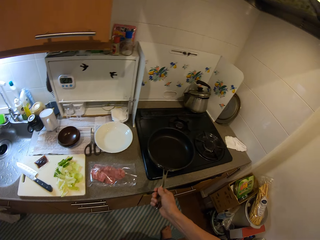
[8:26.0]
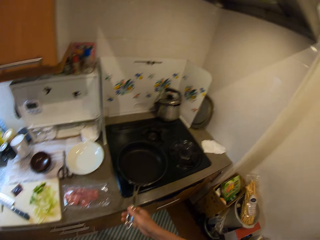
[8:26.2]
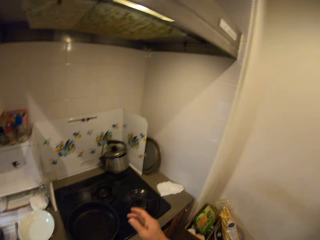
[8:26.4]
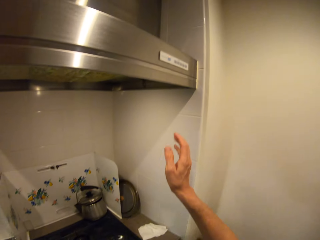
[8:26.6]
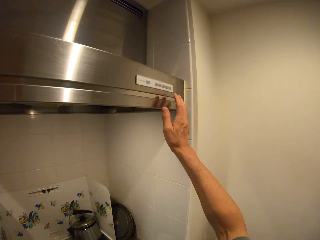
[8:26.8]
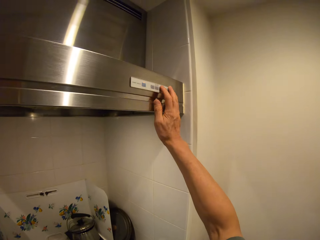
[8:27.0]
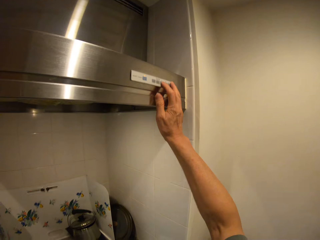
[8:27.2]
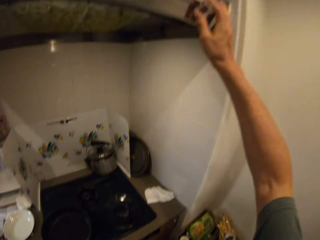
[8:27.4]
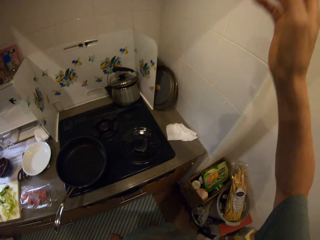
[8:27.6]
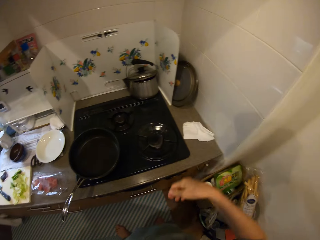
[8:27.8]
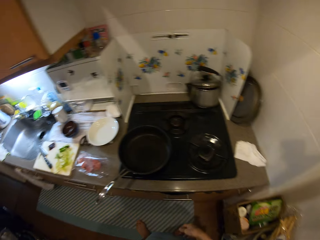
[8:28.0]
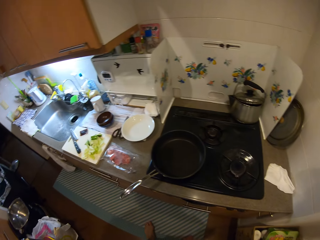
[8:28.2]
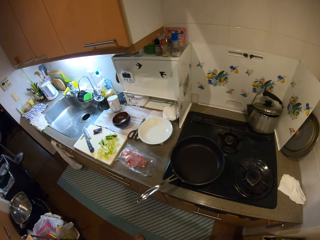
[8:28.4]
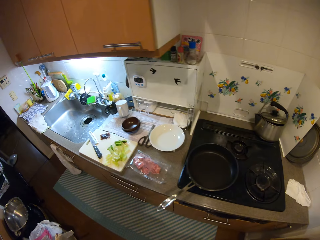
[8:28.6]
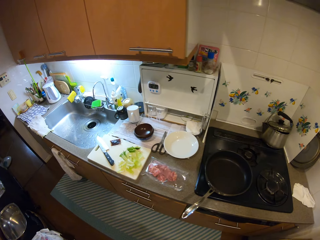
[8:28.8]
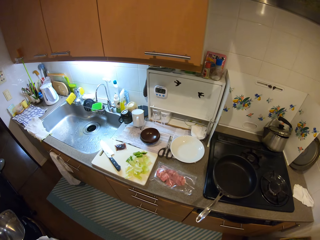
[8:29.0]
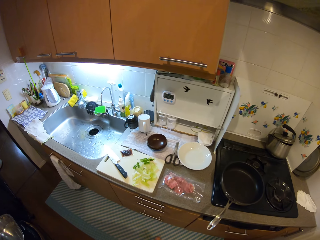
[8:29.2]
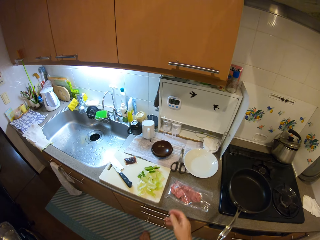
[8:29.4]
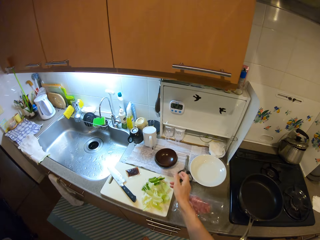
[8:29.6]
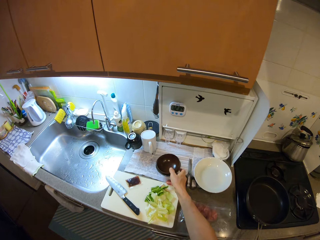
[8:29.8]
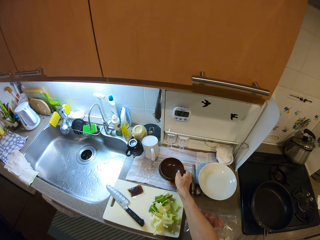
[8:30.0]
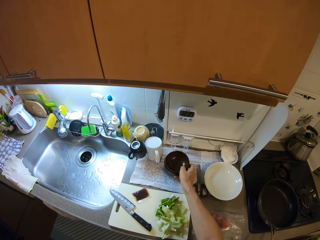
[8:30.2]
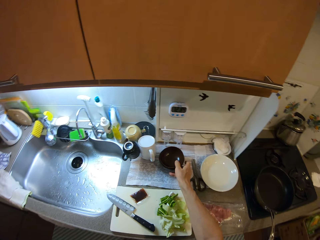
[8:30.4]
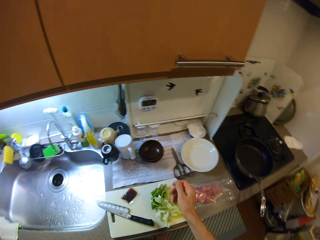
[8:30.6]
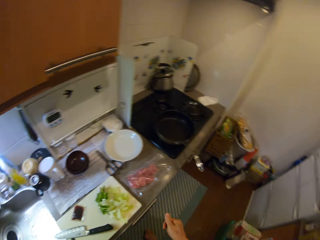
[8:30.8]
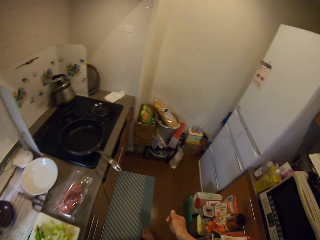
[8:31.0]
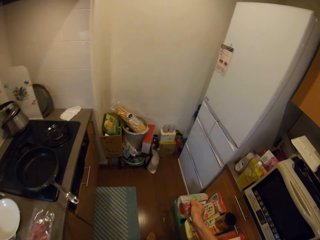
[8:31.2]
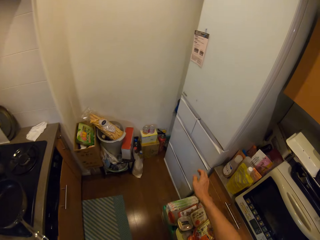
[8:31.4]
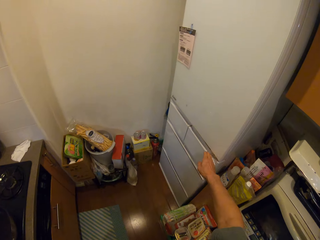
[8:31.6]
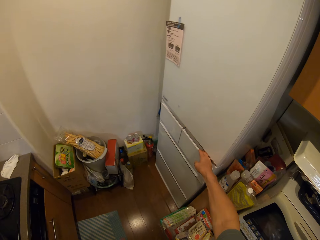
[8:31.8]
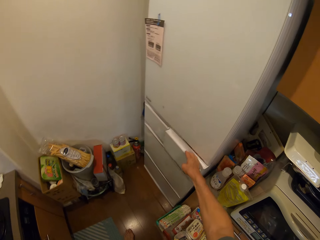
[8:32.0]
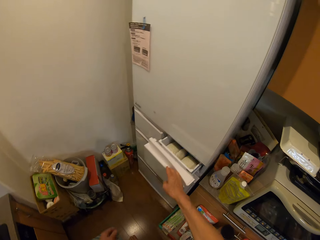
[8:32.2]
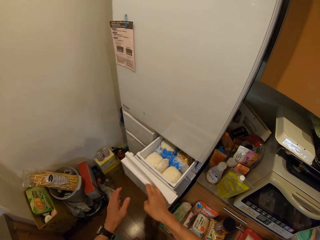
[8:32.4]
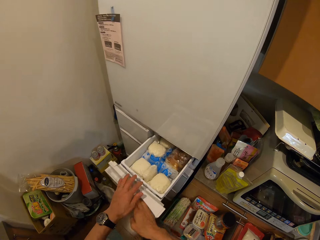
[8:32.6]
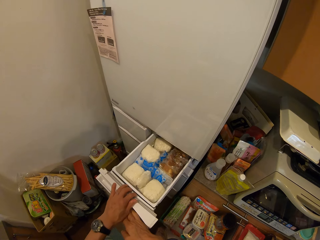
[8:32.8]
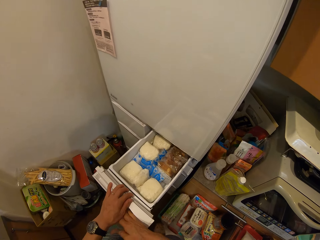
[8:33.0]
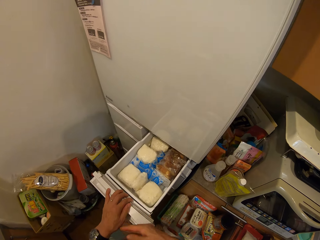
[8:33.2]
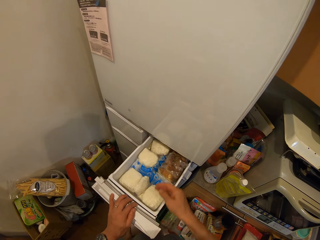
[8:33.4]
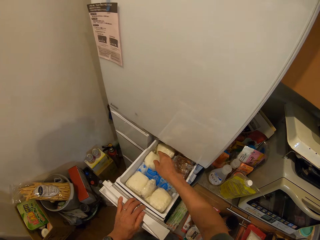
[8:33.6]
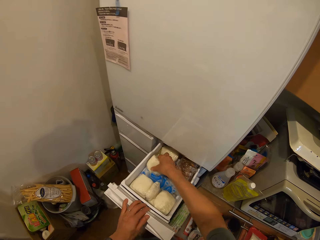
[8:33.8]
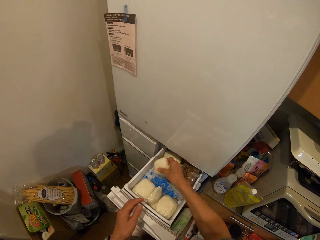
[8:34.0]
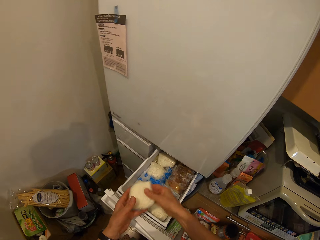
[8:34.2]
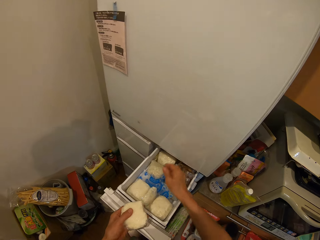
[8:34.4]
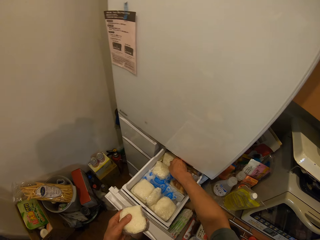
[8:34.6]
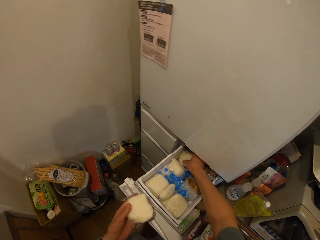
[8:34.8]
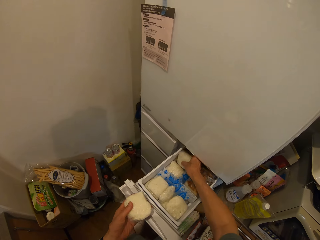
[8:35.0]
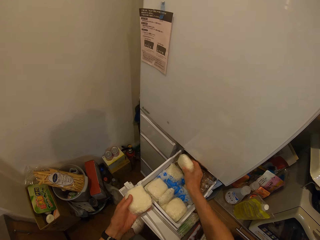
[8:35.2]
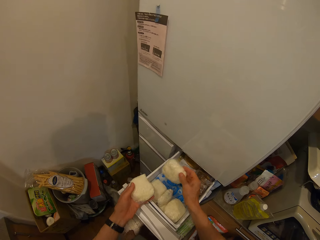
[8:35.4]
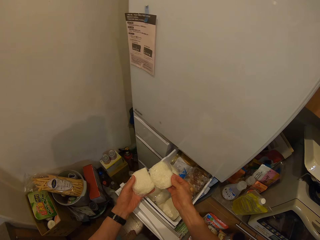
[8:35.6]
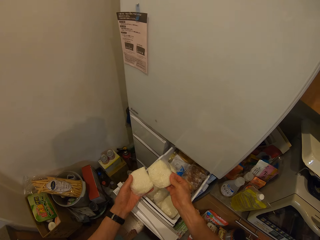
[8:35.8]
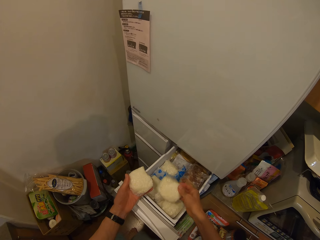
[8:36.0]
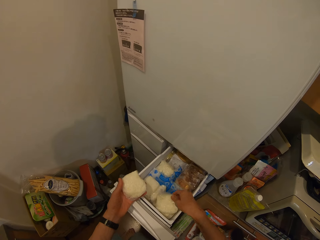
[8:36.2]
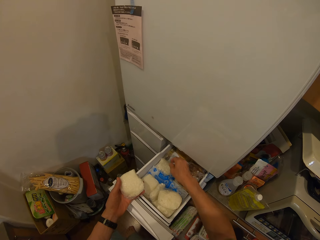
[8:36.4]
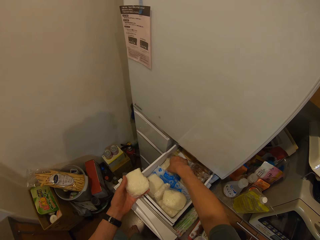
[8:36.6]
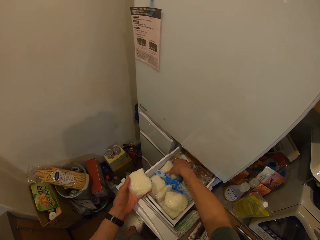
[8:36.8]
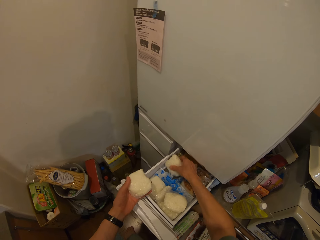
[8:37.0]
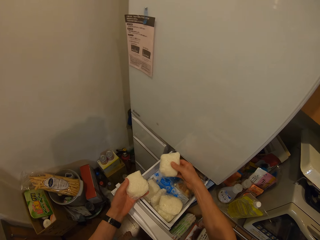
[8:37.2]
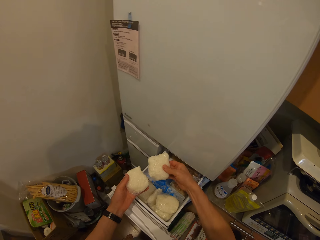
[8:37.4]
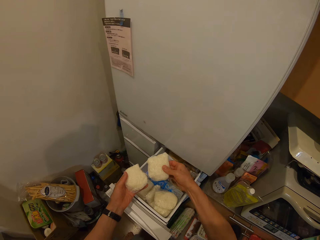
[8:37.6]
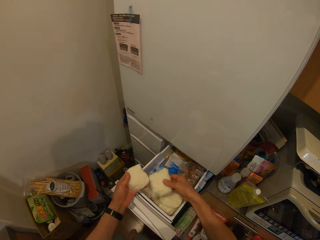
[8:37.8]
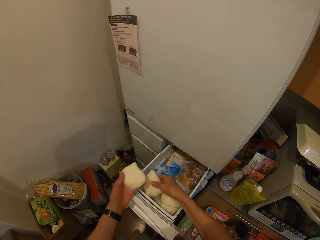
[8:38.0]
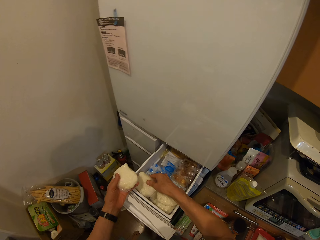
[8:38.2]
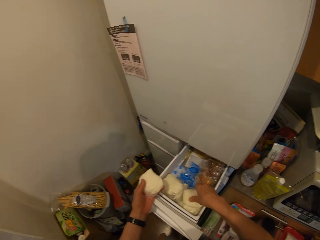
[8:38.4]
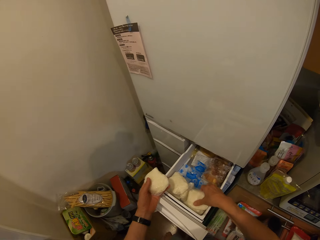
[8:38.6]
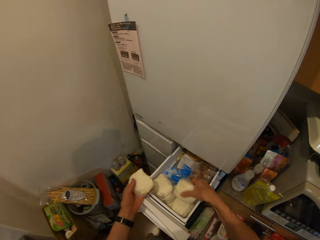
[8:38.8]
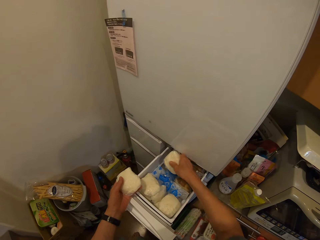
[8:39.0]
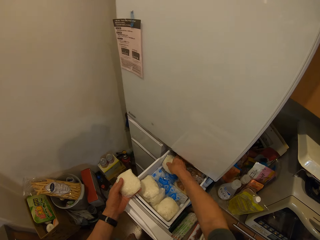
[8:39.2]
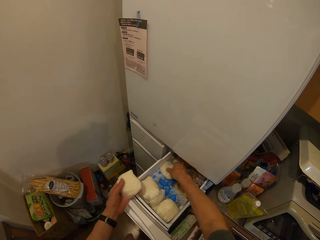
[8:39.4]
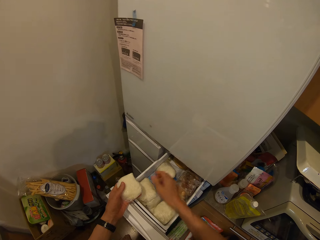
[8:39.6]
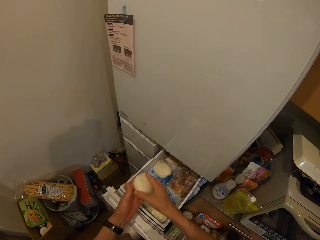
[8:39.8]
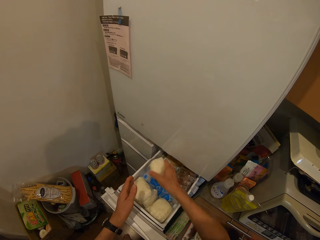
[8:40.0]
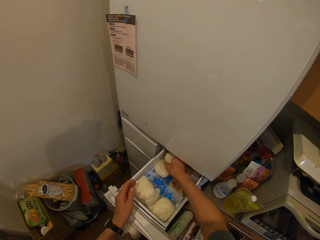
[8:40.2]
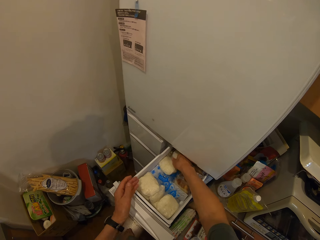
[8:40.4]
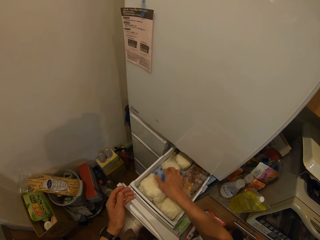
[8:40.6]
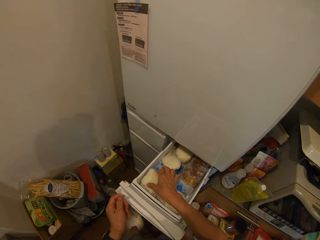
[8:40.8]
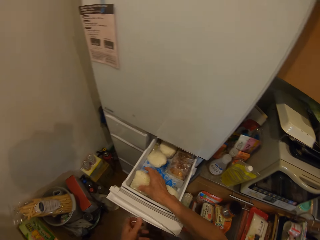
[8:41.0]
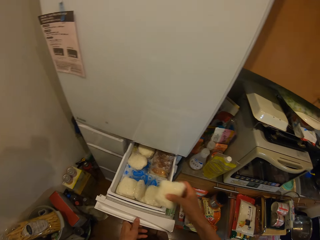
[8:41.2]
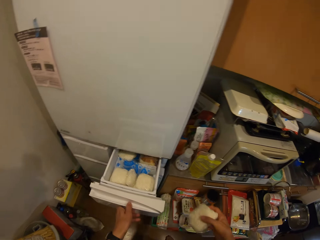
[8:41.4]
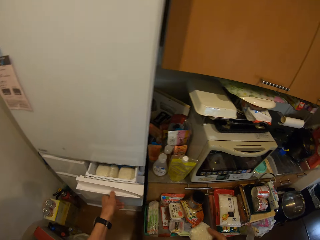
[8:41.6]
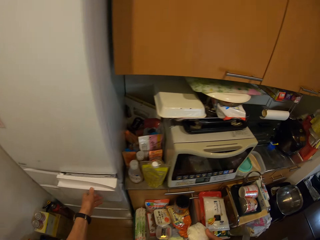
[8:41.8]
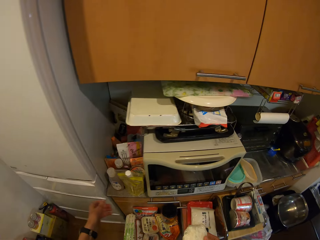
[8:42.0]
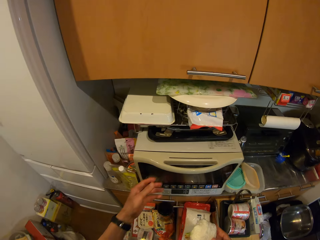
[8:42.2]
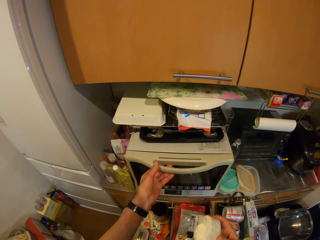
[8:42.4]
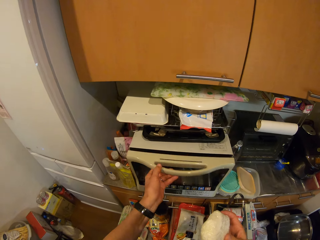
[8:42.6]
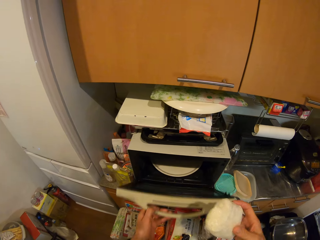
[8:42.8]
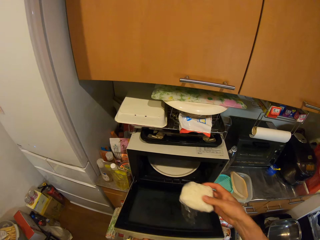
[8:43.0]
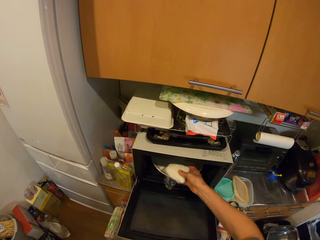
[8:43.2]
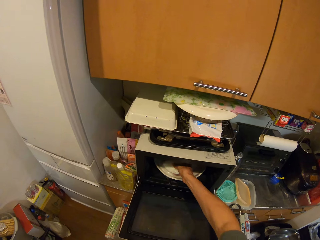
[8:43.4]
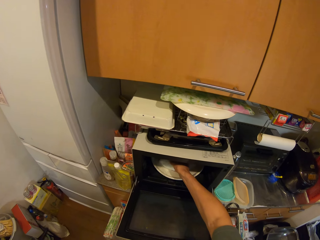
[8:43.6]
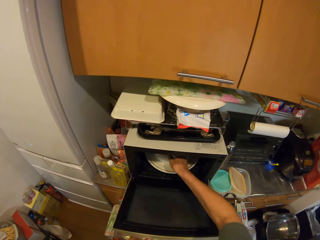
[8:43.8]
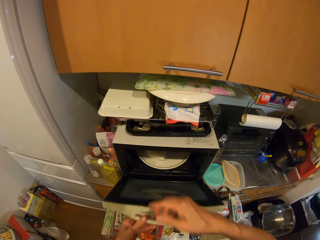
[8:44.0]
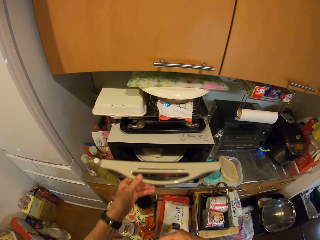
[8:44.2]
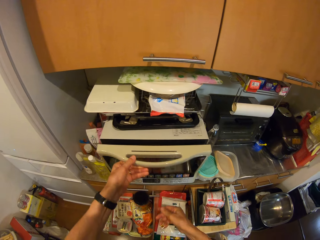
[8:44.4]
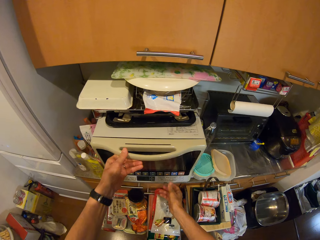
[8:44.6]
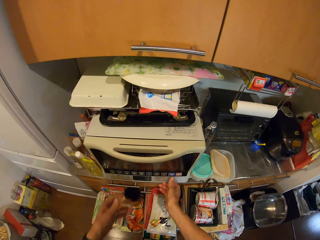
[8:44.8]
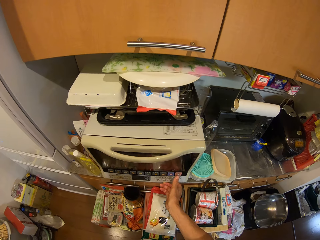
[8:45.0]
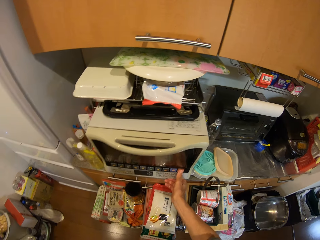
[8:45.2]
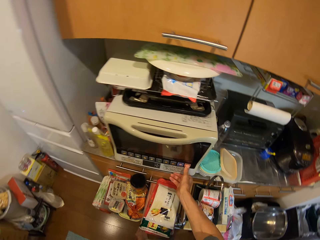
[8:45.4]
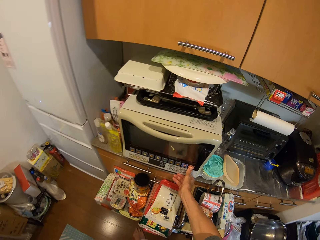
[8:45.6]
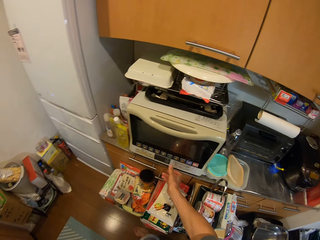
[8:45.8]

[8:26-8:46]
The camera wearer places the frying pan on a cooker flame. He lifts his right hand, presses a kitchen fan vent button and lowers his right hand. He moves a plate on the counter. He moves the bowls on a sink table. He turns to the fridge. He opens a fridge drawer. He checks the items in the drawer. He picks something from the drawer. He places something on his left hand. He picks another object from the fridge drawer. He puts the objects together. He places something in the fridge drawer. He picks another object from the fridge drawer. He looks at the object. He places something in the fridge drawer. He picks something from the drawer. He places something in the fridge drawer. He holds another object with his right hand. He places something in the fridge drawer. He takes an item from the fridge. He closes the fridge drawer. He opens a microwave door. He puts the item on a microwave turntable. He closes the microwave door. He presses the microwave.
